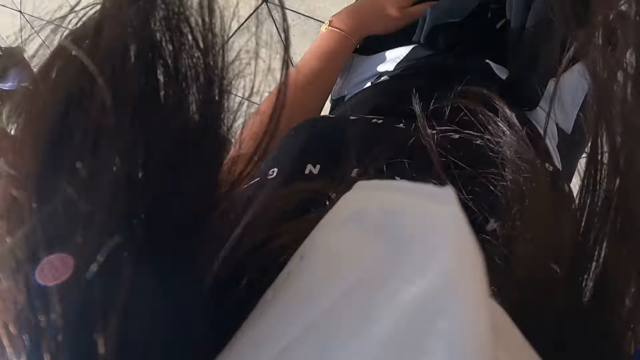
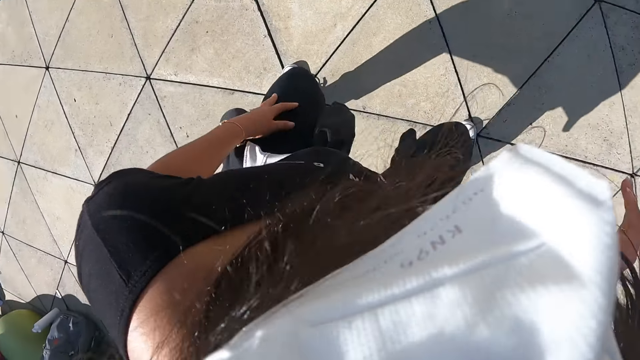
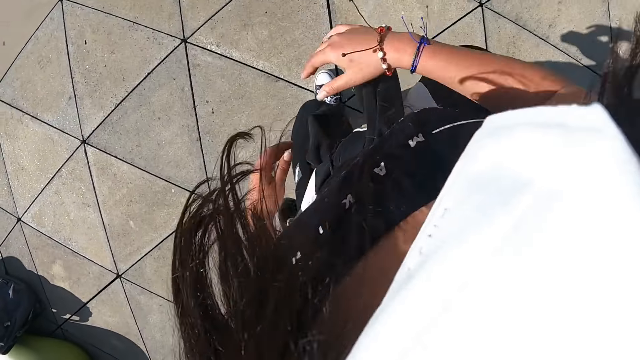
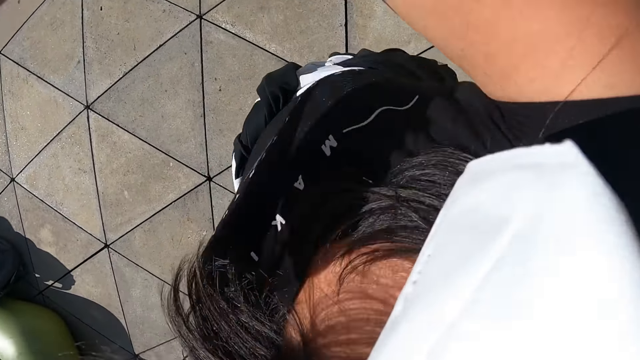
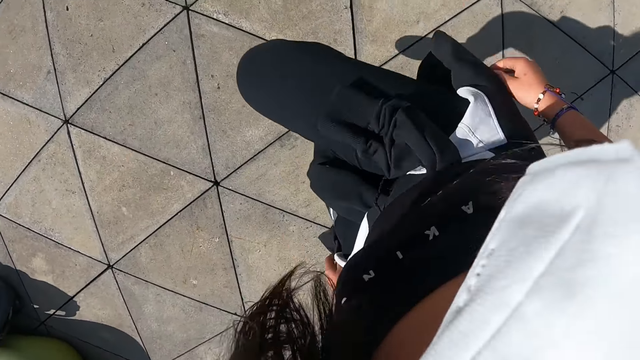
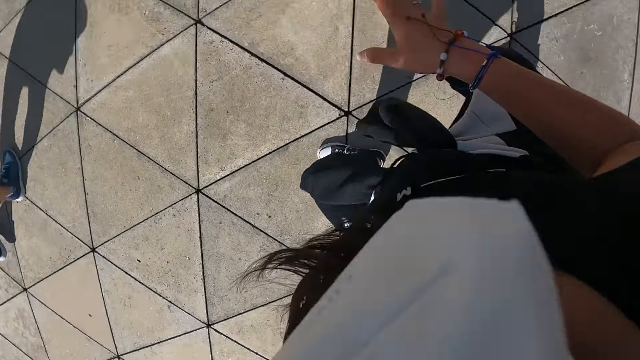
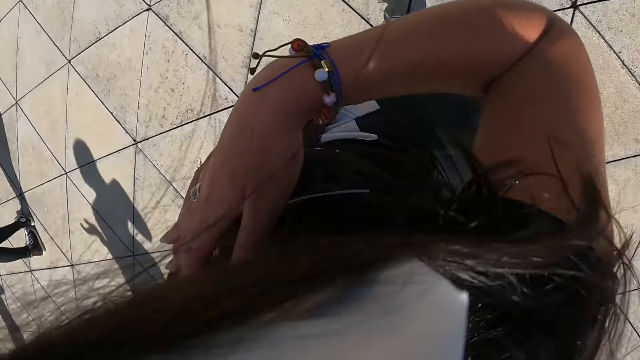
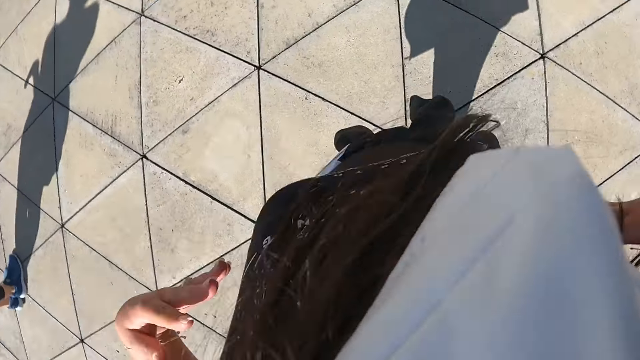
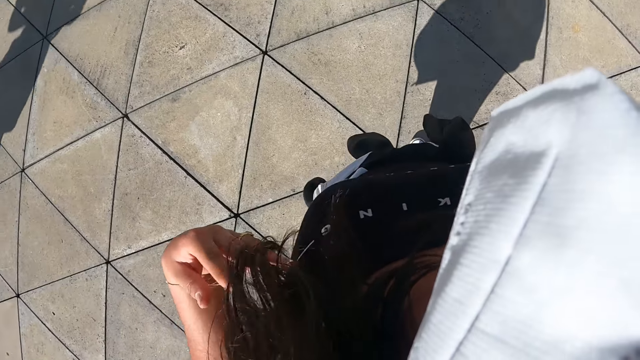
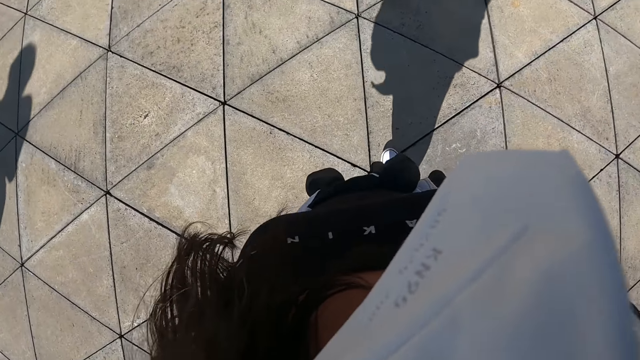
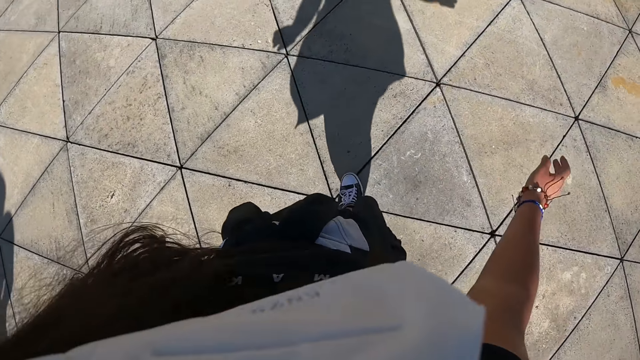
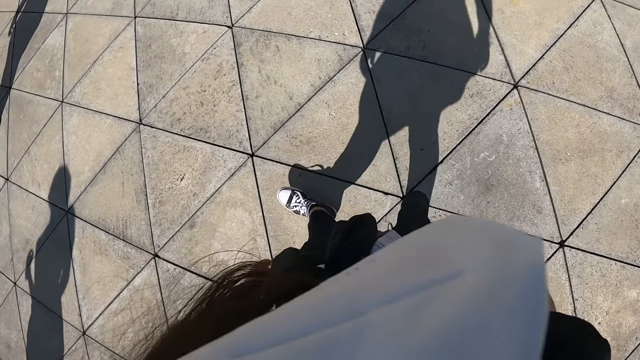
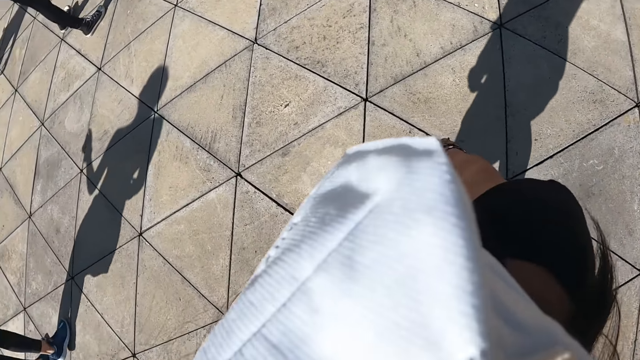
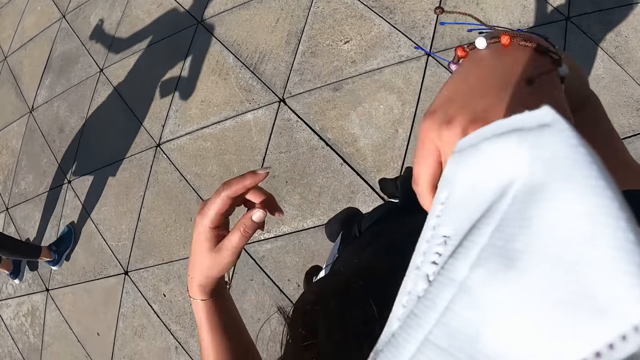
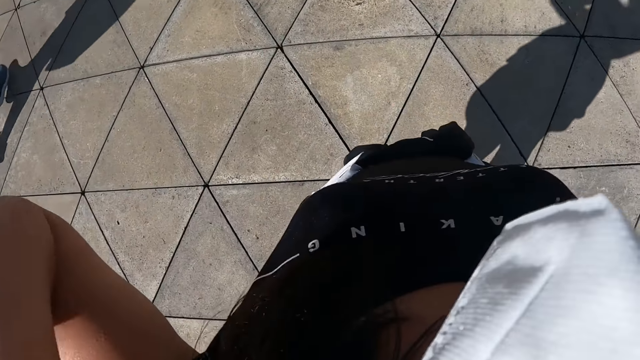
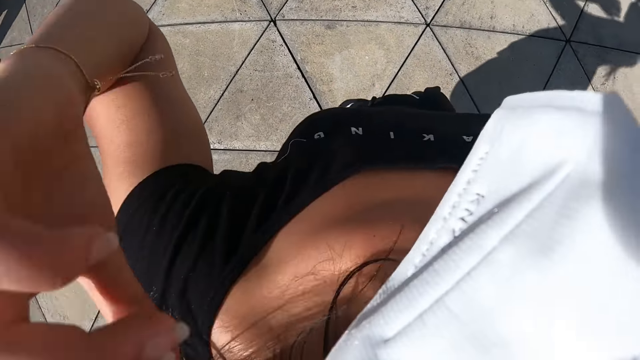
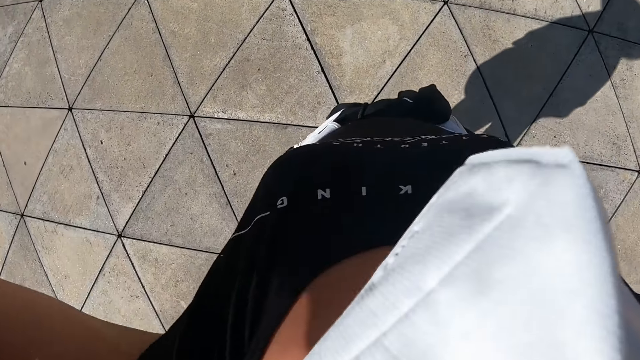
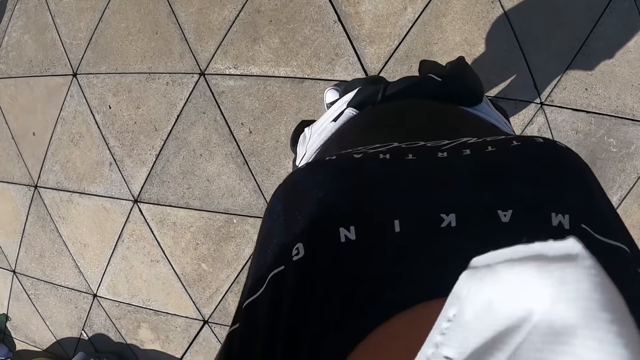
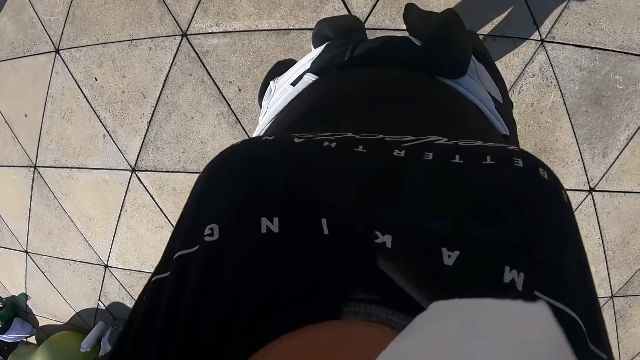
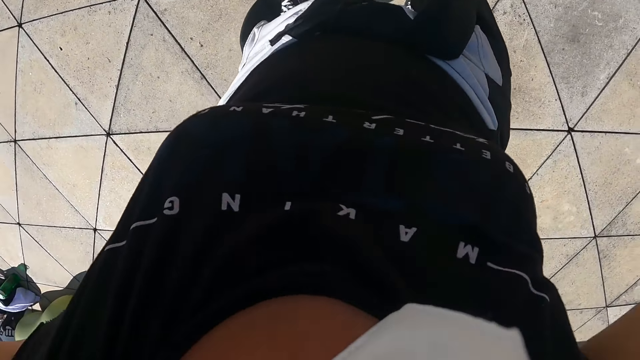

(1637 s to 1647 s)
The camera wearer adjusts her hair with her hands.

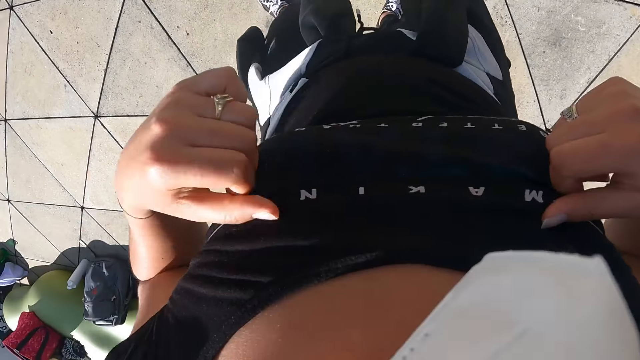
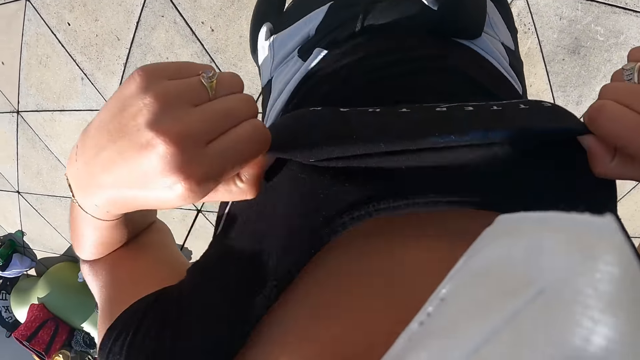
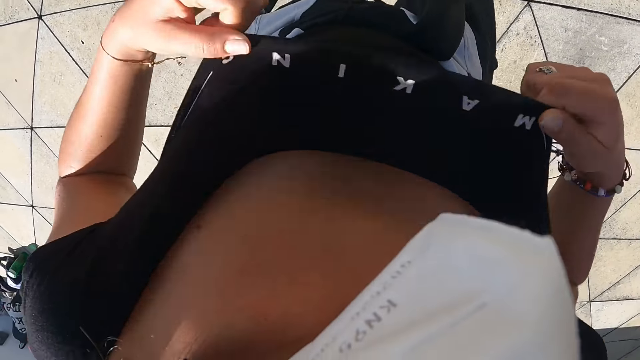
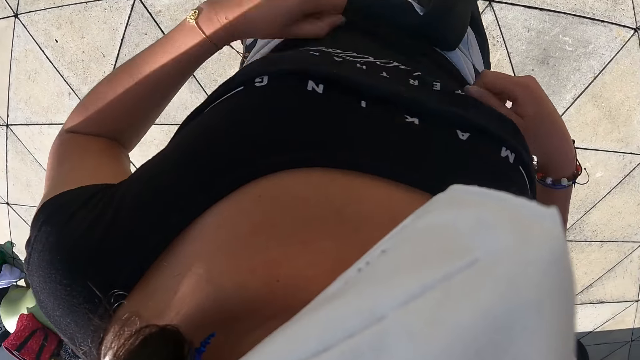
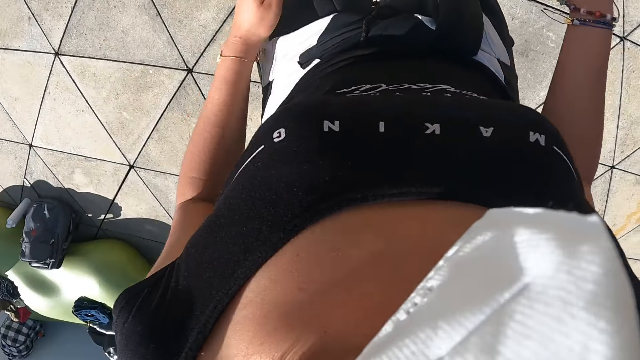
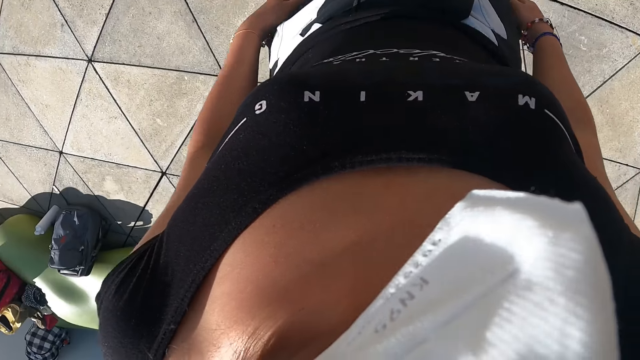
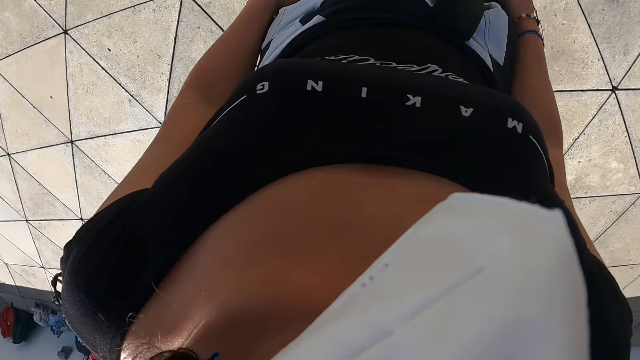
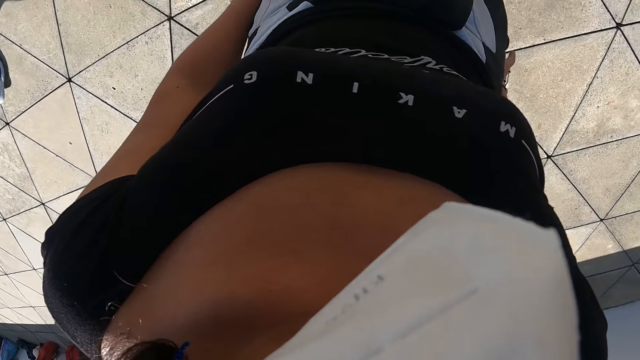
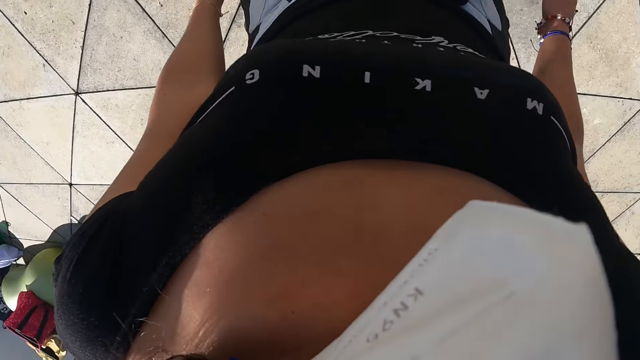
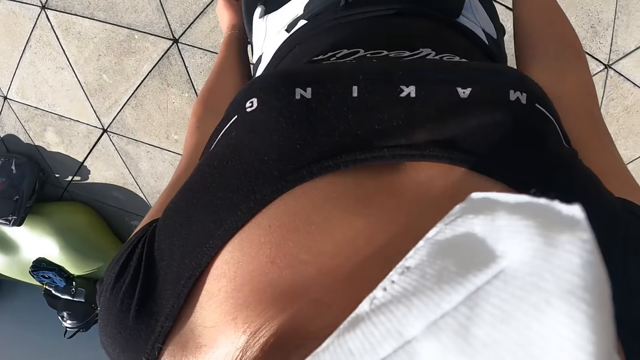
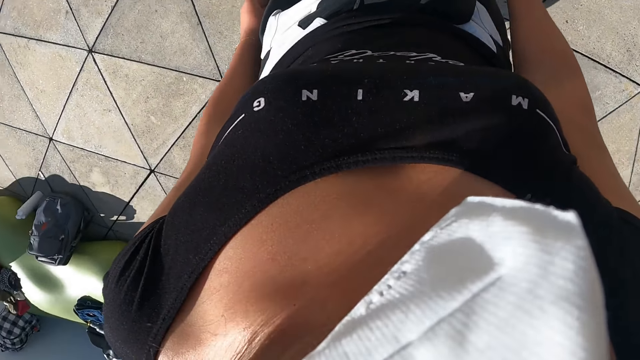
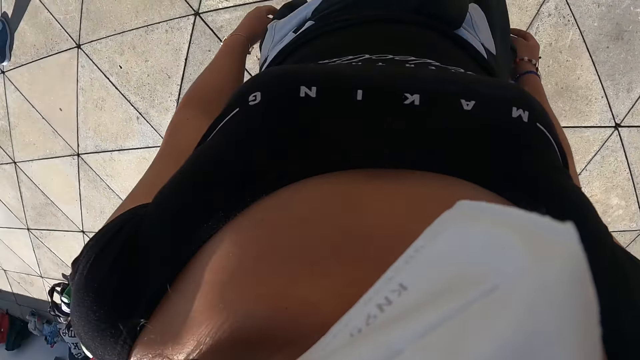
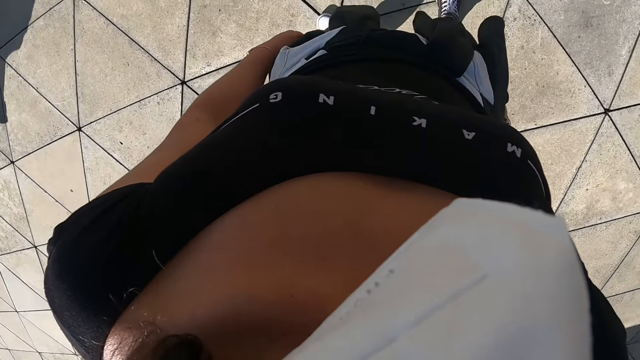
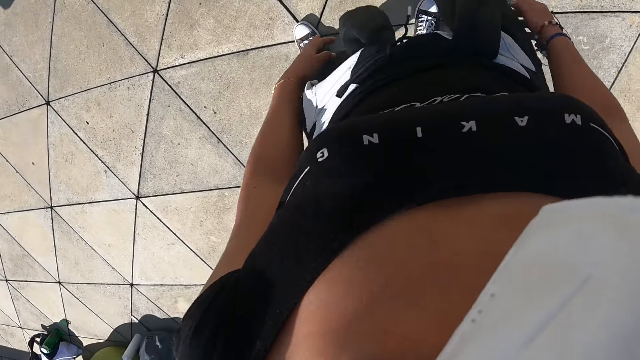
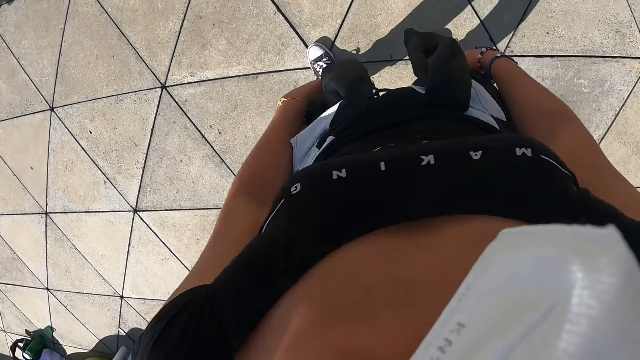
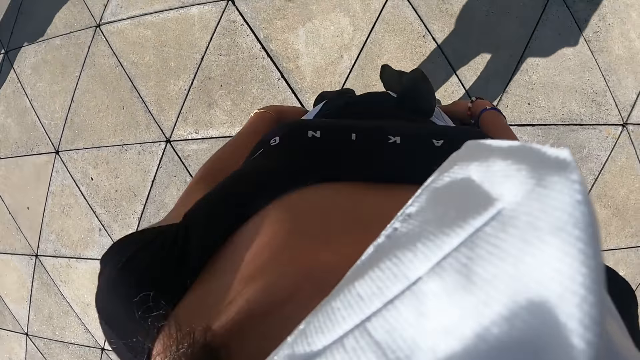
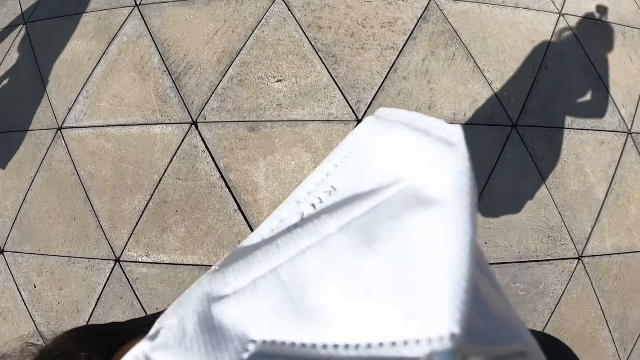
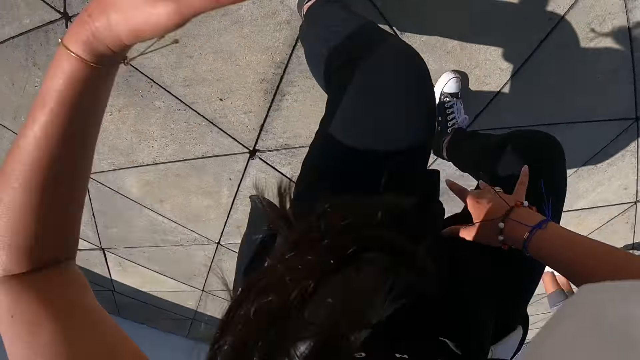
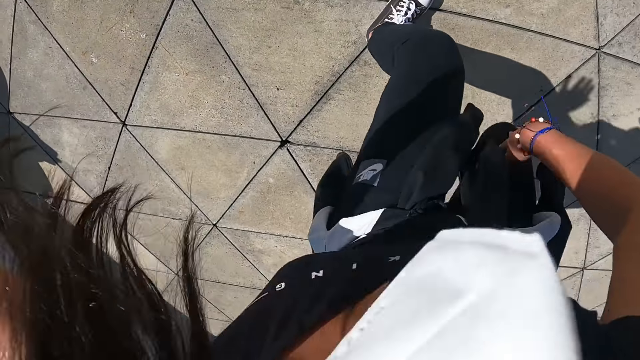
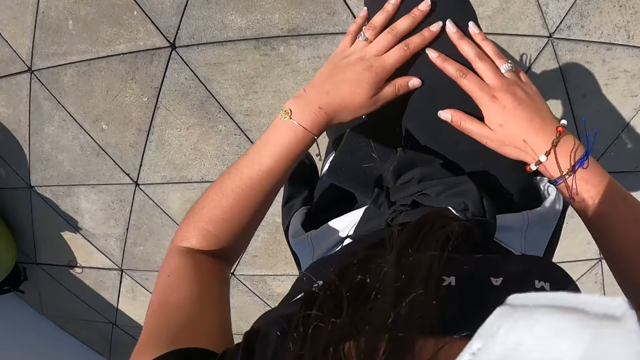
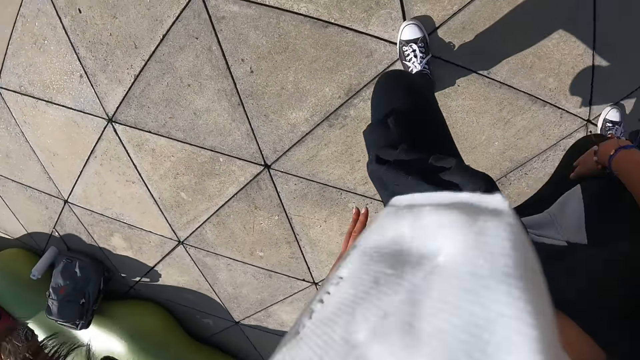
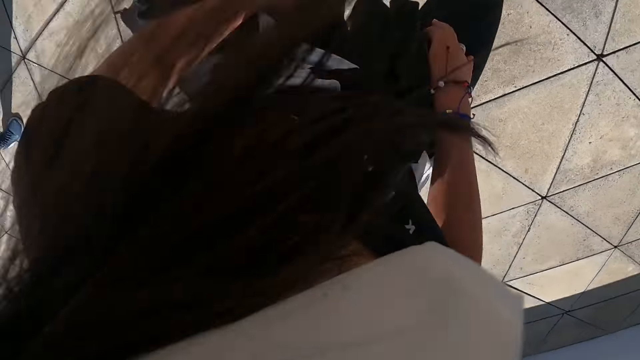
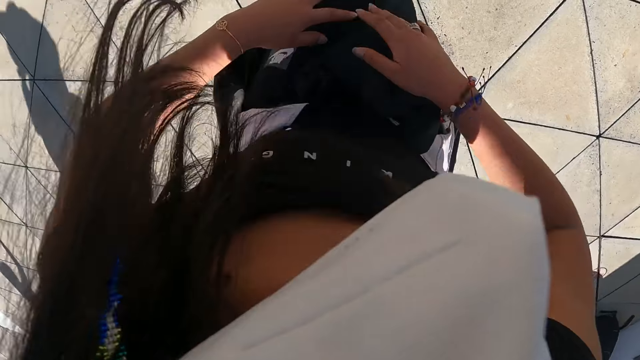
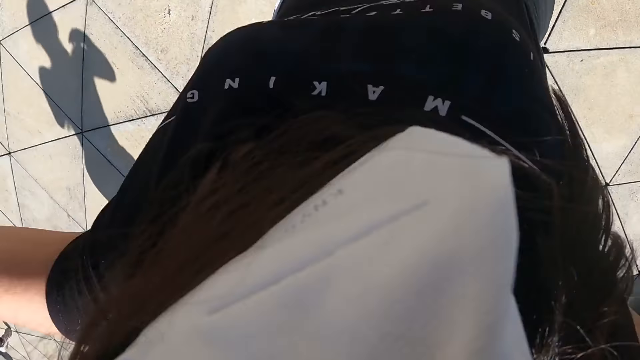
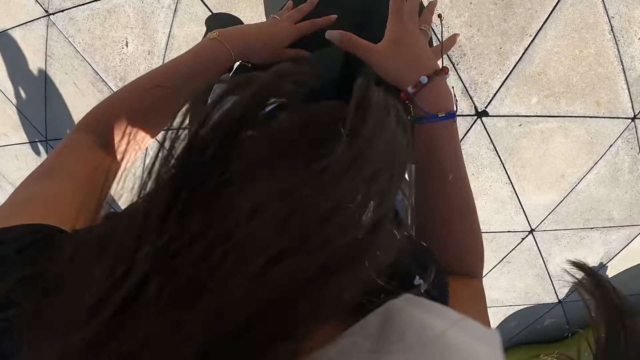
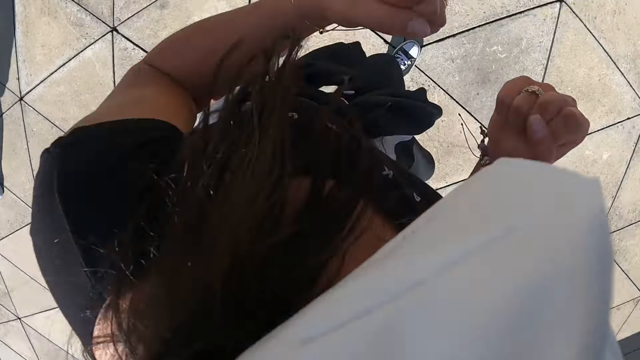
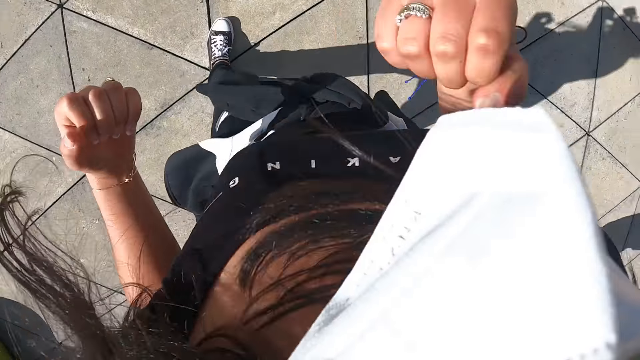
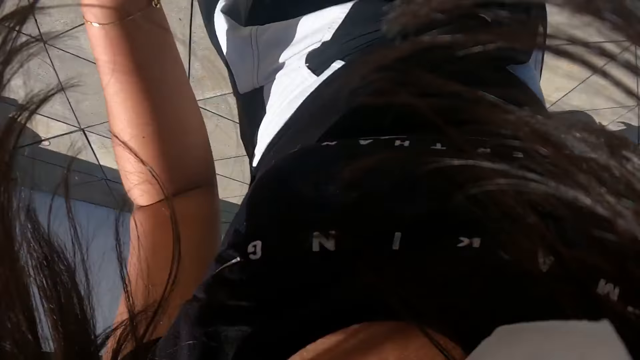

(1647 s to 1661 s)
The camera wearer adjusts her cloth with her hands. She looks around. She dances. She exercises her body on the fitness ground.
